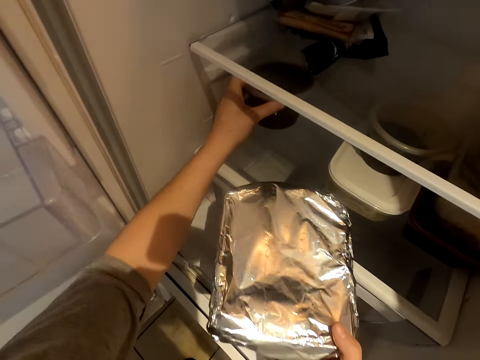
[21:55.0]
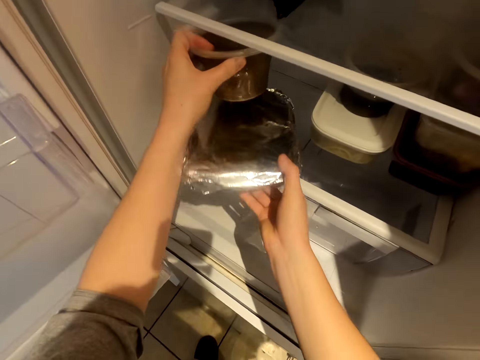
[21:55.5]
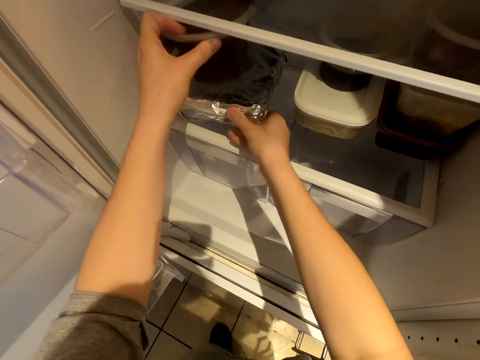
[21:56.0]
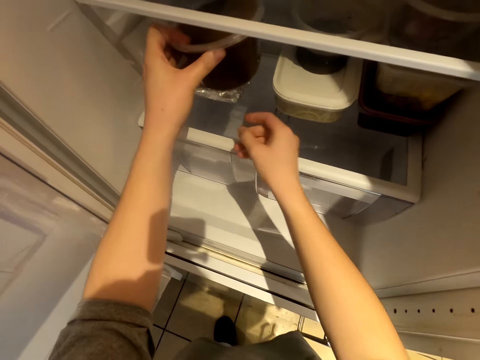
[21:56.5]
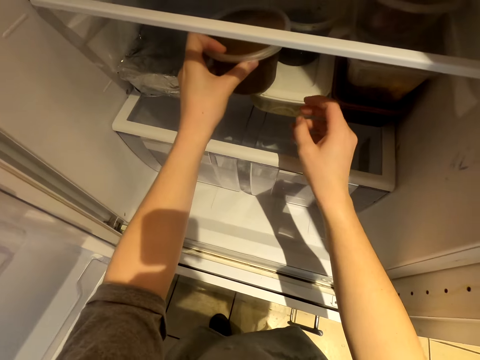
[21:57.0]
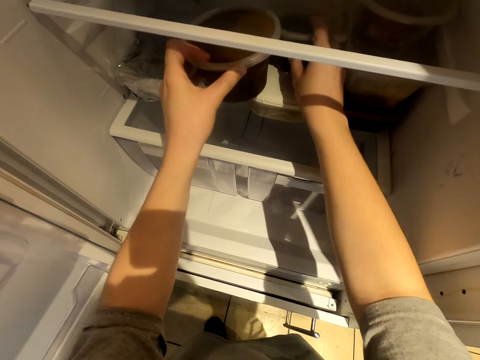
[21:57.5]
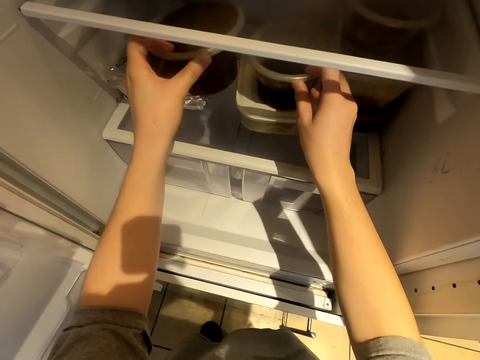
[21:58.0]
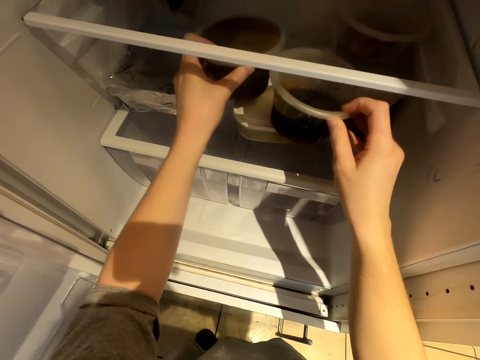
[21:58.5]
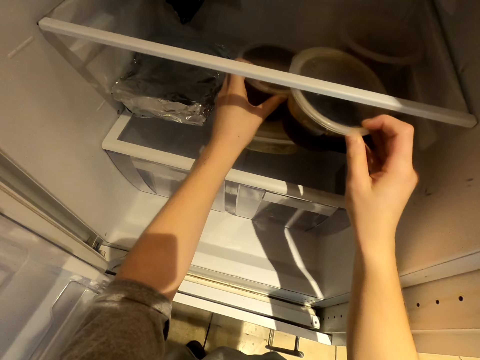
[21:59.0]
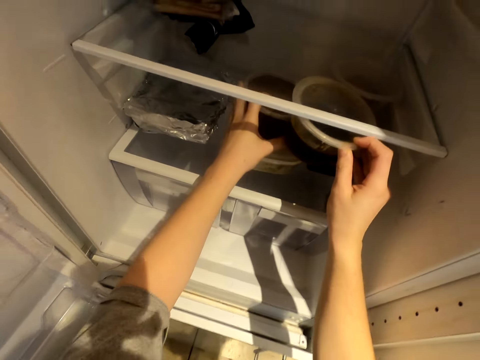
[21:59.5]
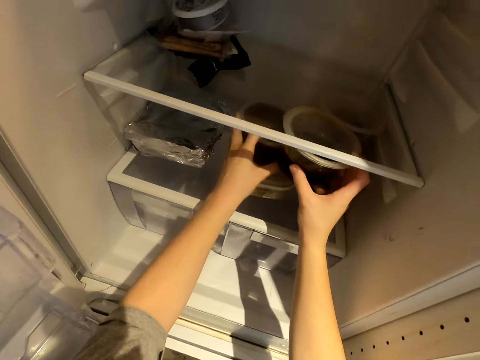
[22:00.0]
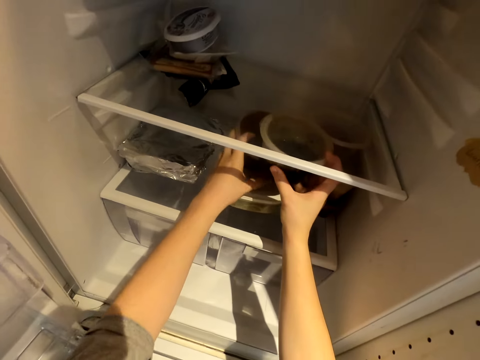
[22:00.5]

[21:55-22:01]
The camera wearer moves the container. They put the silver wrapped something in the fridge. They pick up the container in the fridge.

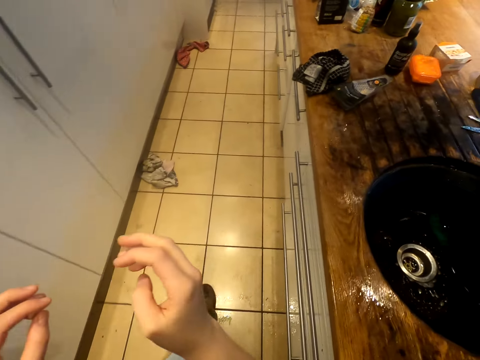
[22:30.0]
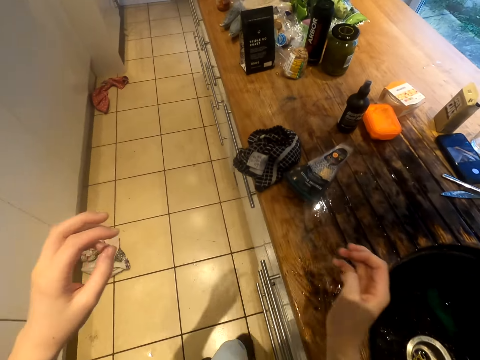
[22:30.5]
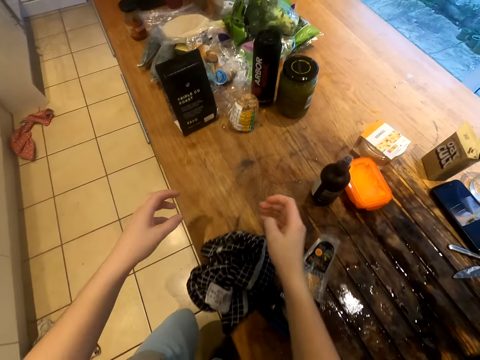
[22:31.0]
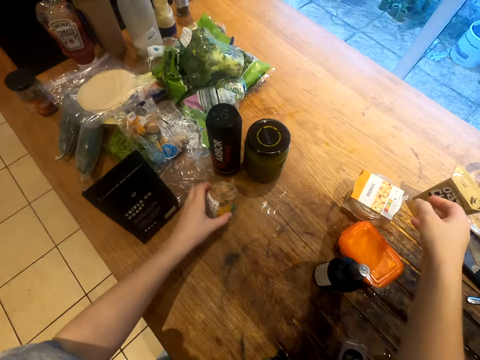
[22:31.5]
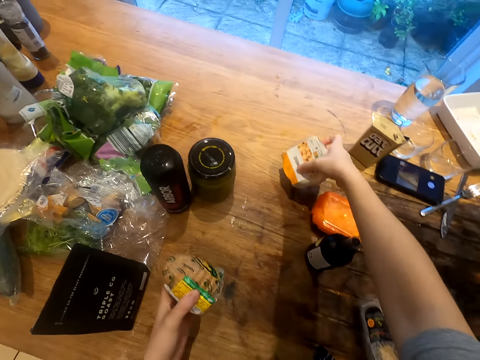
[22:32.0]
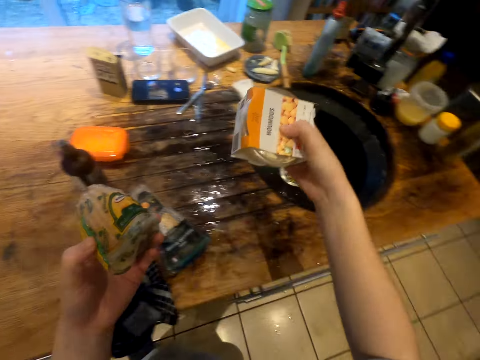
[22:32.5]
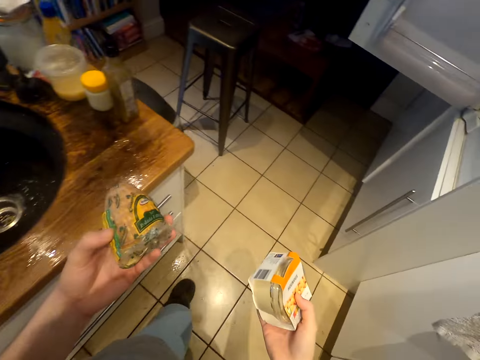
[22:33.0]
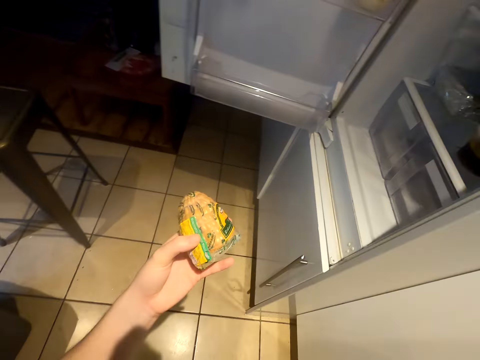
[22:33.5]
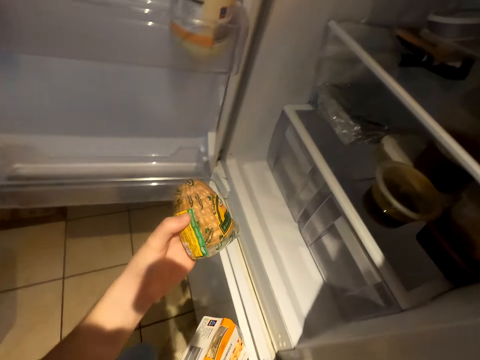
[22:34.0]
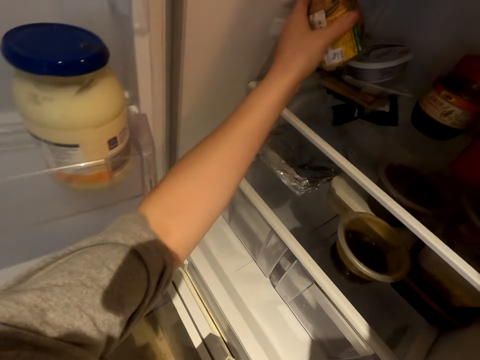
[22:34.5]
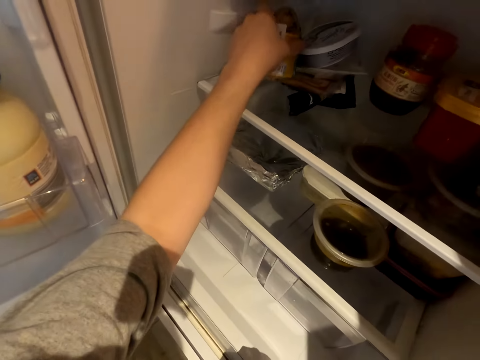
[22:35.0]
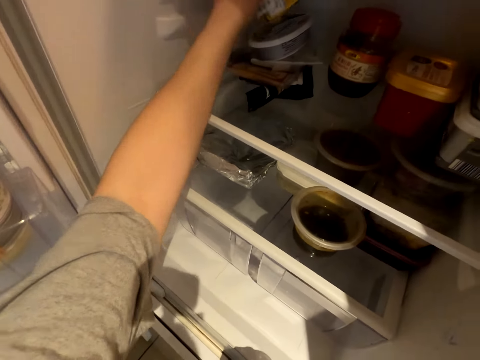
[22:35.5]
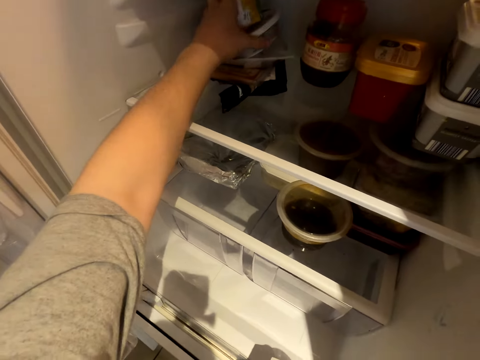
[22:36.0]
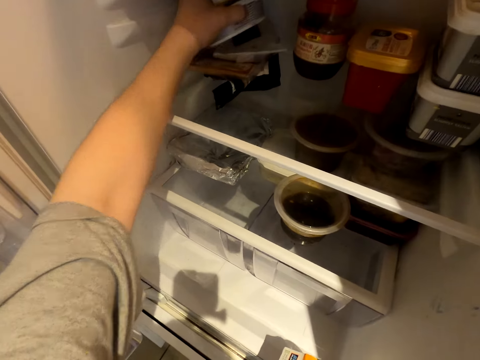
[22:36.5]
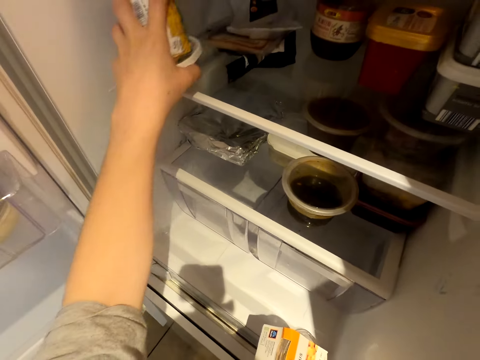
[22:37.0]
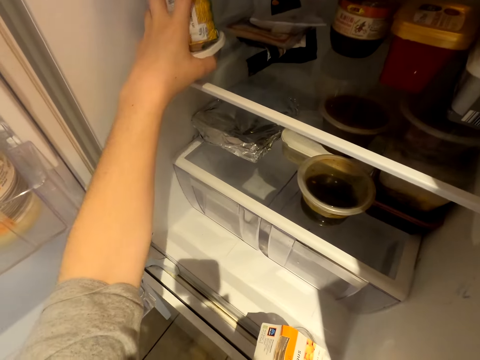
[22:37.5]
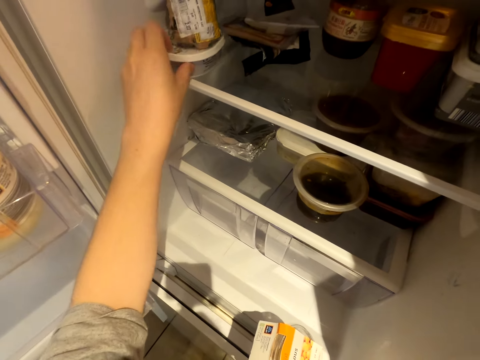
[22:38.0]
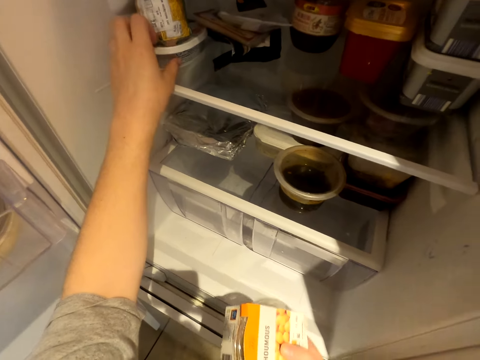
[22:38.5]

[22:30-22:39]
The camera wearer picks up a tin of houmous from the kitchen counter. They walk across the kitchen. They put something in the fridge.

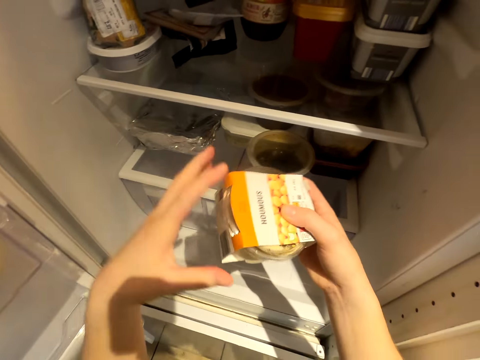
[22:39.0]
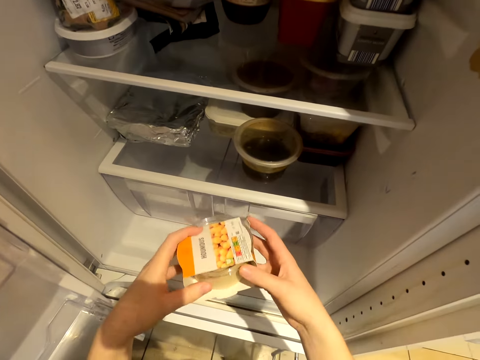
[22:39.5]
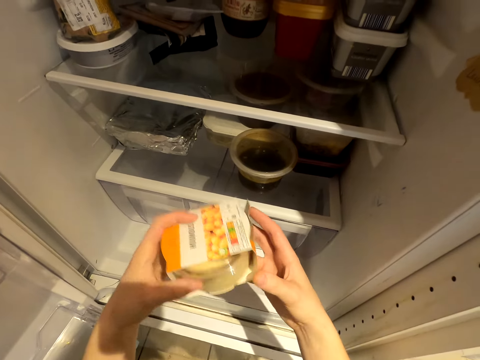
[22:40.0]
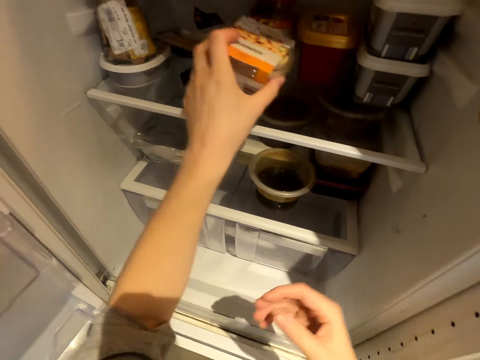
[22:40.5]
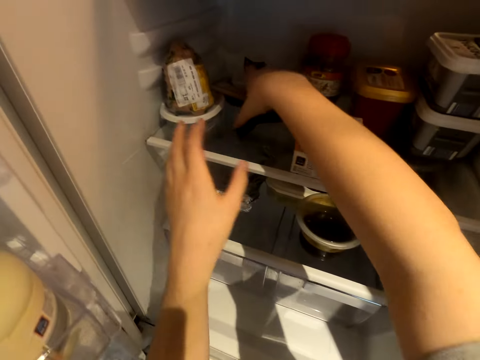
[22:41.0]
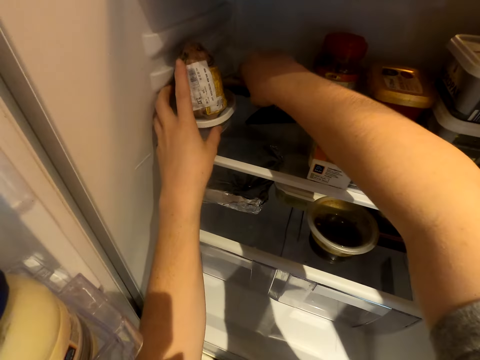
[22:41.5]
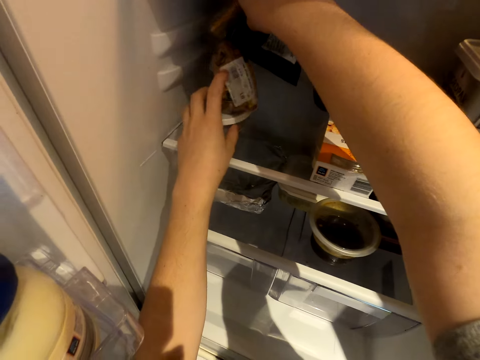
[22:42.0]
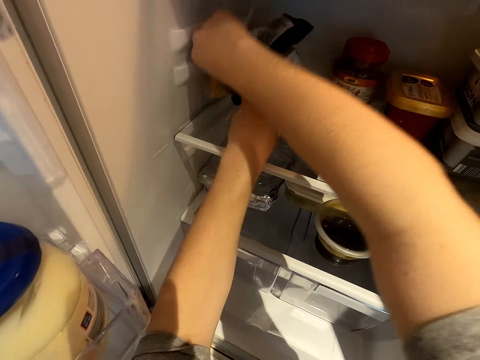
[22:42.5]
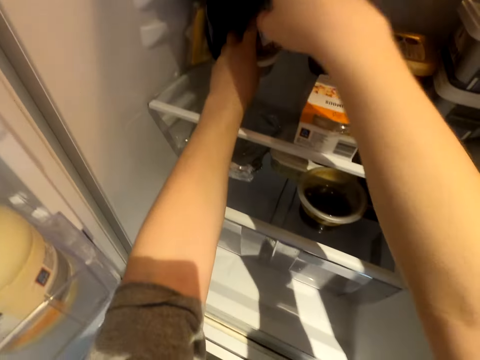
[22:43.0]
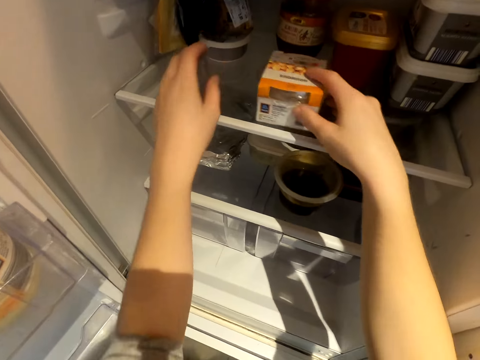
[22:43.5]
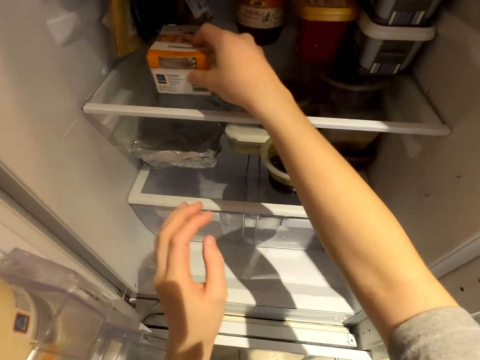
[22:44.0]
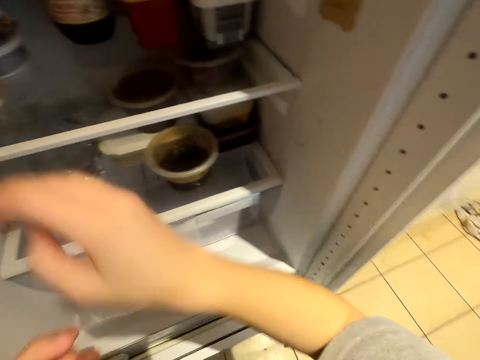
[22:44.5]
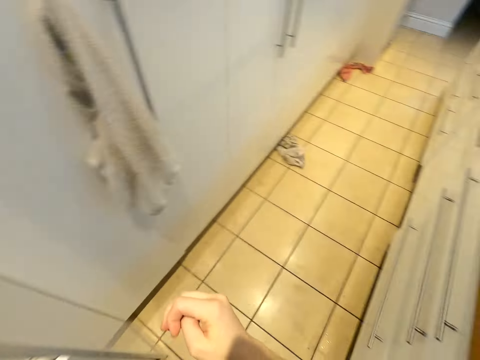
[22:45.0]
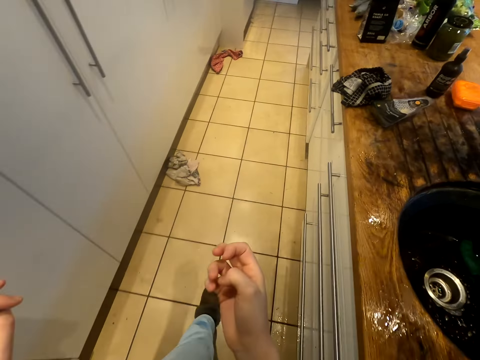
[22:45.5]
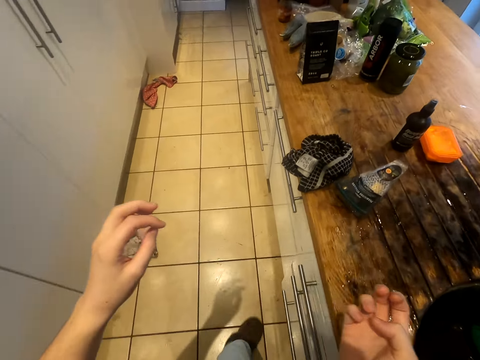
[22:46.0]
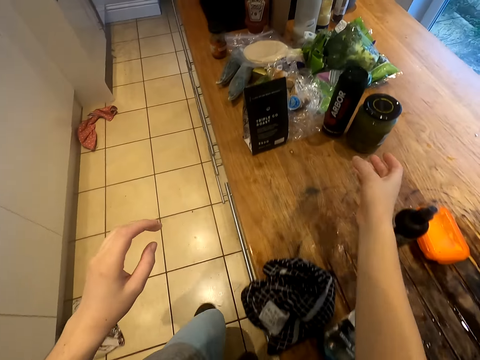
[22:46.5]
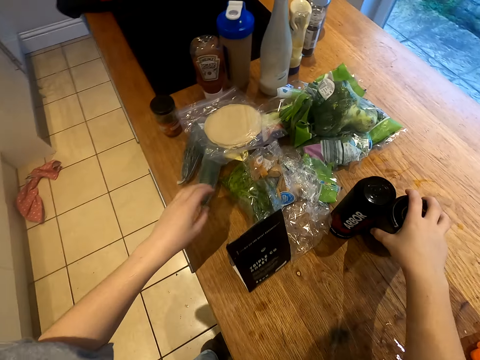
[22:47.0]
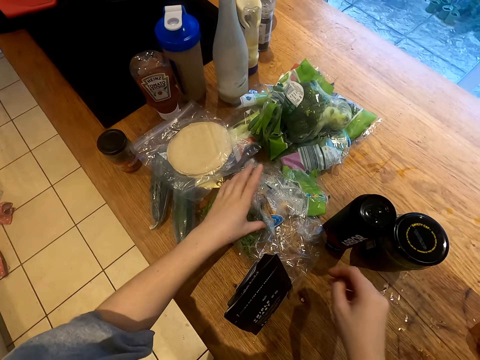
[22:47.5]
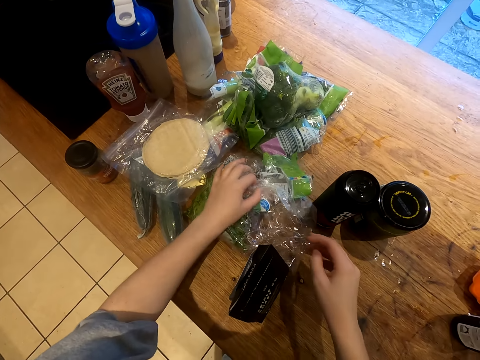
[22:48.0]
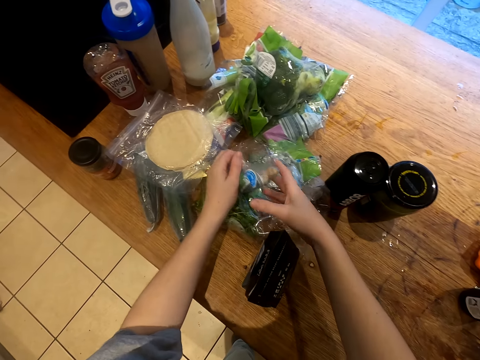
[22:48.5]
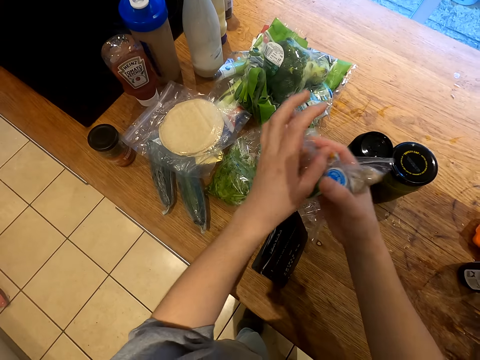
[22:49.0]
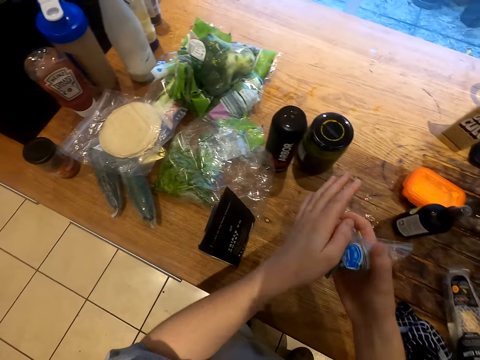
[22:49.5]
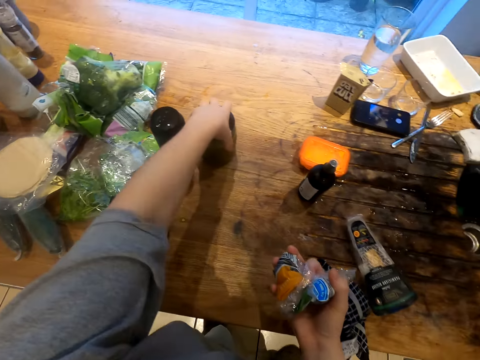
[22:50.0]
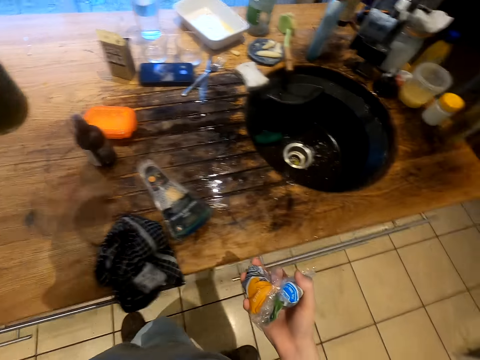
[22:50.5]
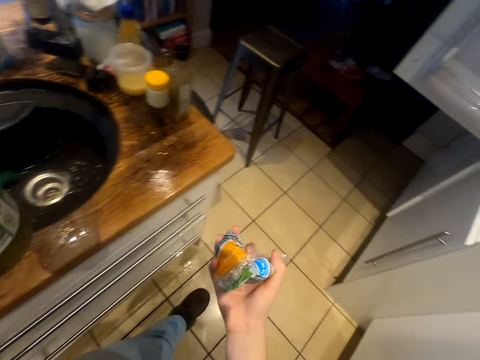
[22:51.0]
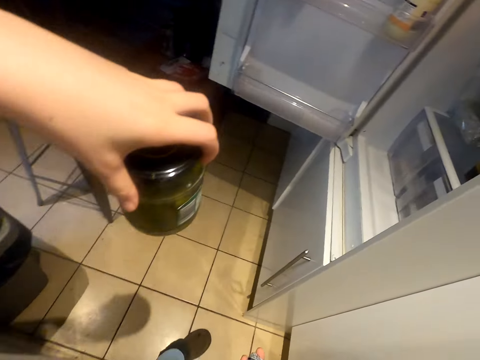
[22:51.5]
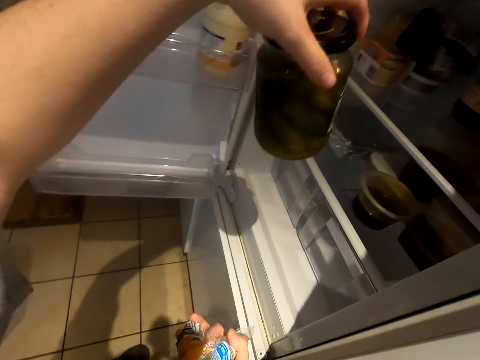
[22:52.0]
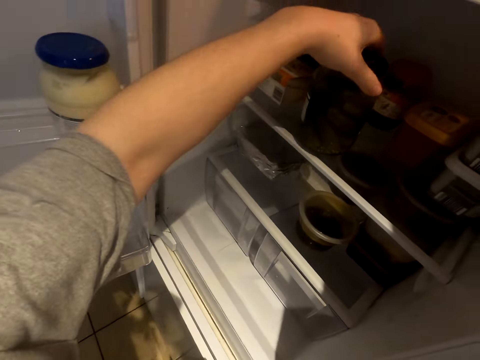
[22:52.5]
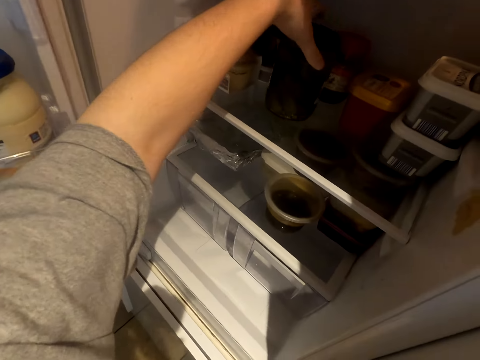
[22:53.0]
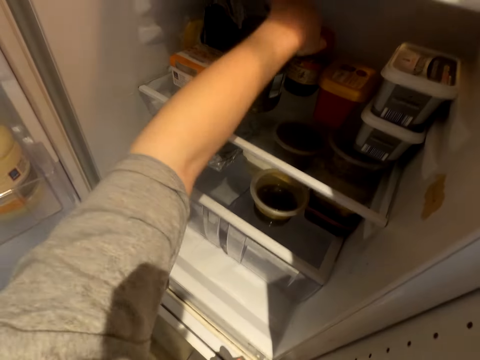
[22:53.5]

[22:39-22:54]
The camera wearer puts the tin of houmous in the fridge. They move the containers in the fridge. They walk across the kitchen. They touch the bottle. They pick up a wrapped vegetable or nylon papers. They pick up a tin of something. They walk across the kitchen. They put the tin of something in the fridge.
